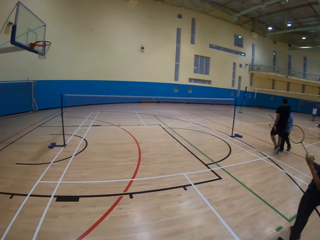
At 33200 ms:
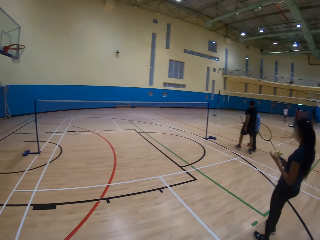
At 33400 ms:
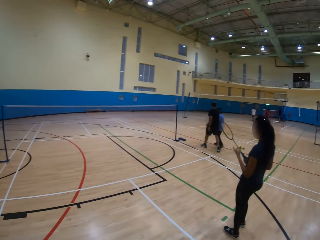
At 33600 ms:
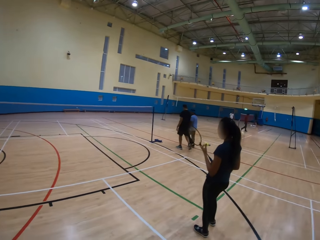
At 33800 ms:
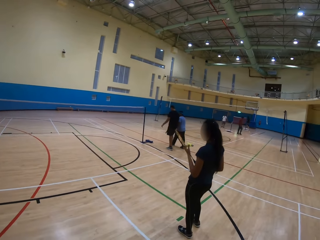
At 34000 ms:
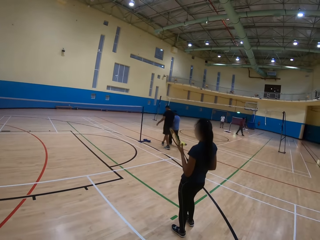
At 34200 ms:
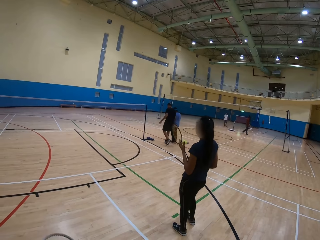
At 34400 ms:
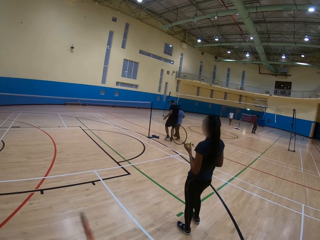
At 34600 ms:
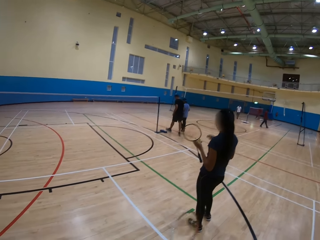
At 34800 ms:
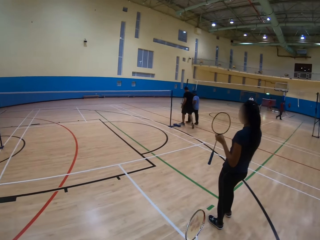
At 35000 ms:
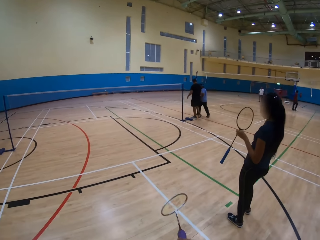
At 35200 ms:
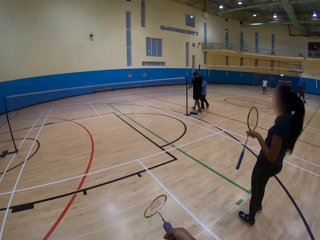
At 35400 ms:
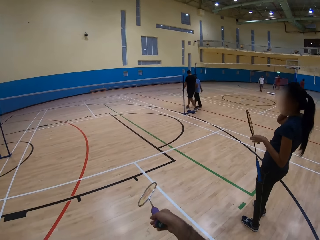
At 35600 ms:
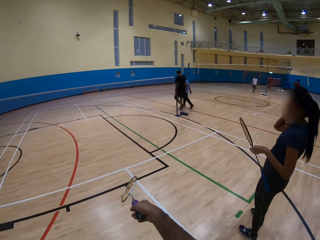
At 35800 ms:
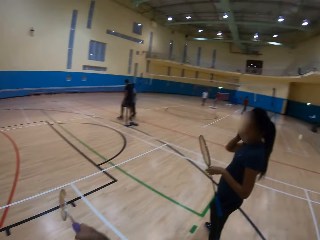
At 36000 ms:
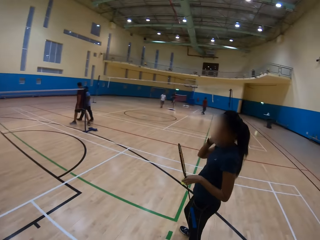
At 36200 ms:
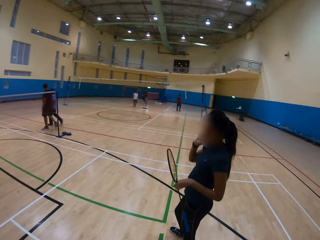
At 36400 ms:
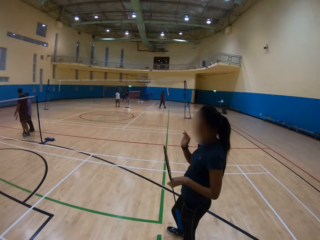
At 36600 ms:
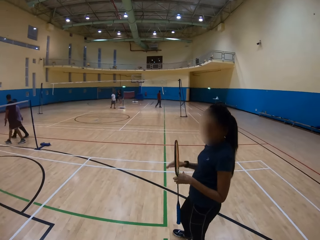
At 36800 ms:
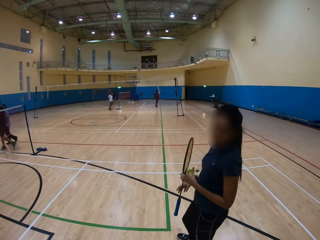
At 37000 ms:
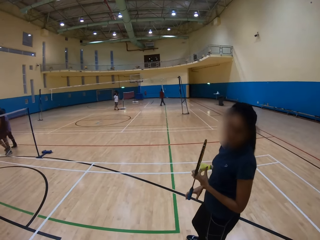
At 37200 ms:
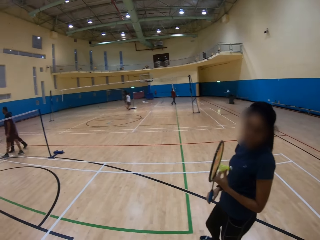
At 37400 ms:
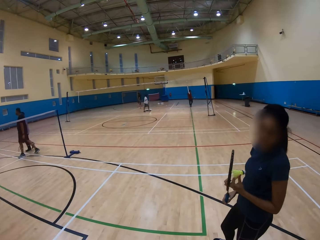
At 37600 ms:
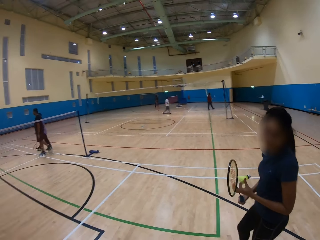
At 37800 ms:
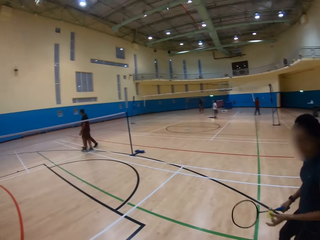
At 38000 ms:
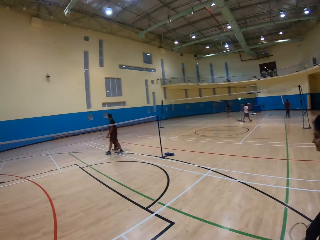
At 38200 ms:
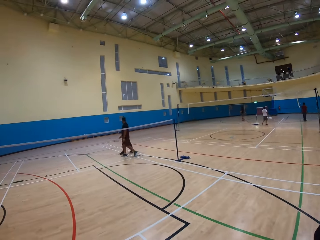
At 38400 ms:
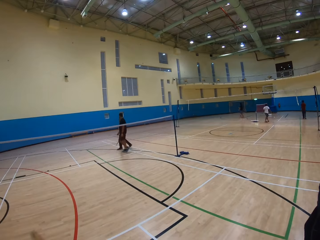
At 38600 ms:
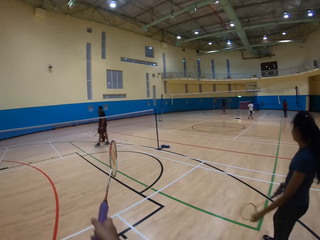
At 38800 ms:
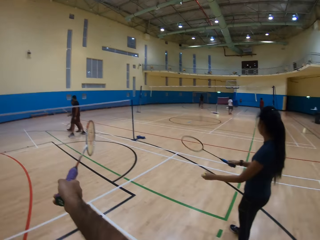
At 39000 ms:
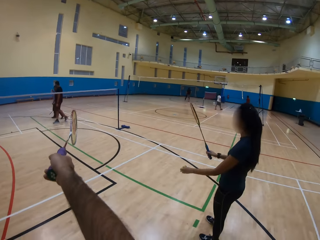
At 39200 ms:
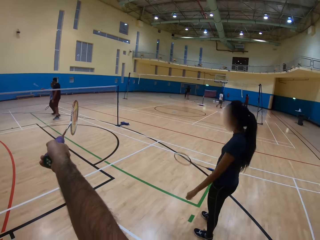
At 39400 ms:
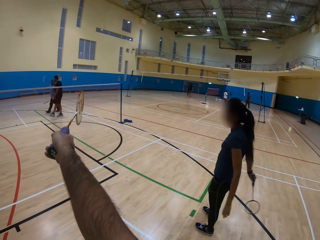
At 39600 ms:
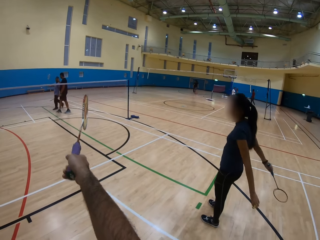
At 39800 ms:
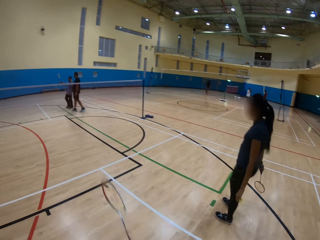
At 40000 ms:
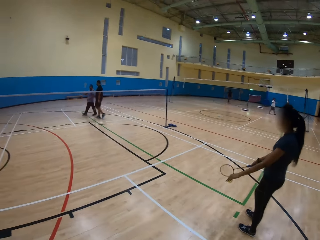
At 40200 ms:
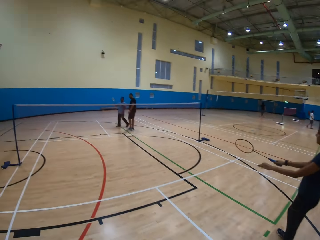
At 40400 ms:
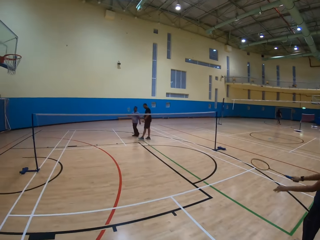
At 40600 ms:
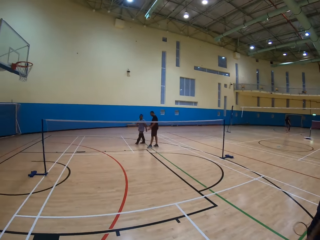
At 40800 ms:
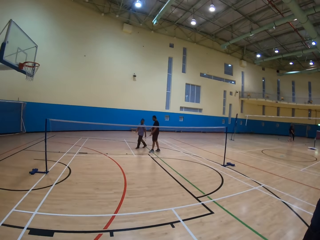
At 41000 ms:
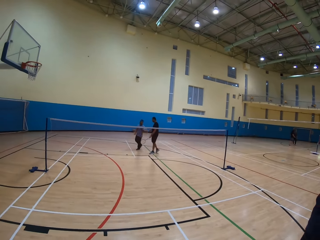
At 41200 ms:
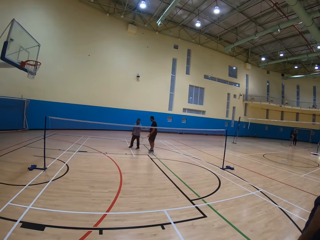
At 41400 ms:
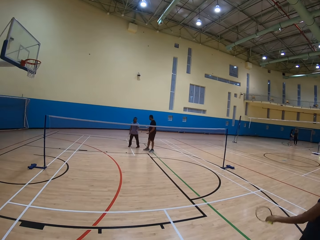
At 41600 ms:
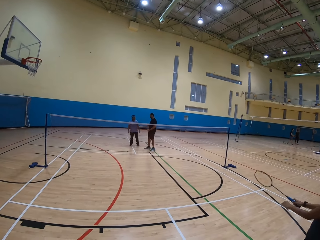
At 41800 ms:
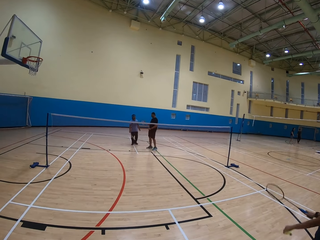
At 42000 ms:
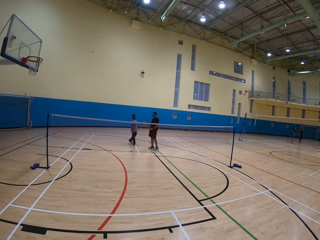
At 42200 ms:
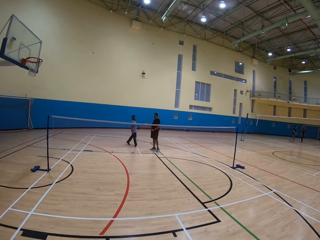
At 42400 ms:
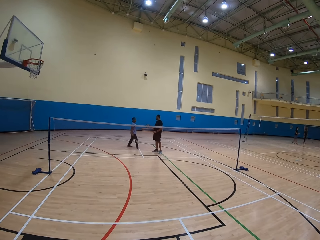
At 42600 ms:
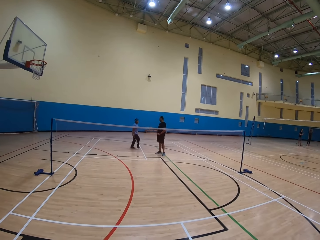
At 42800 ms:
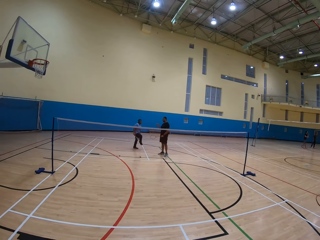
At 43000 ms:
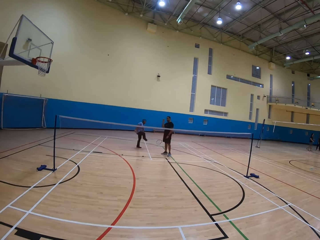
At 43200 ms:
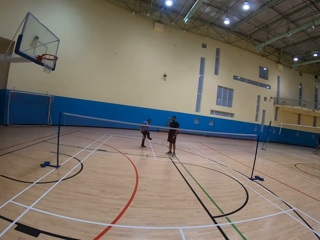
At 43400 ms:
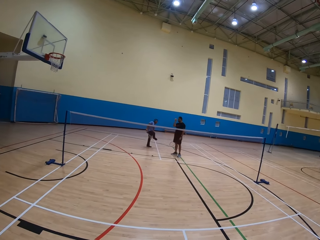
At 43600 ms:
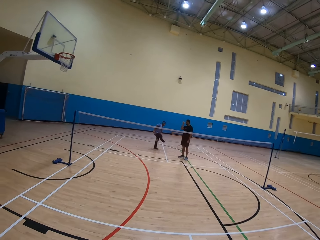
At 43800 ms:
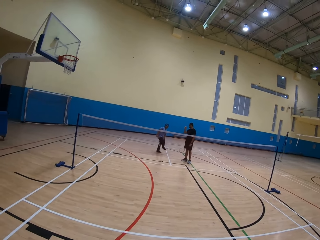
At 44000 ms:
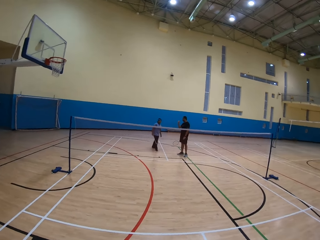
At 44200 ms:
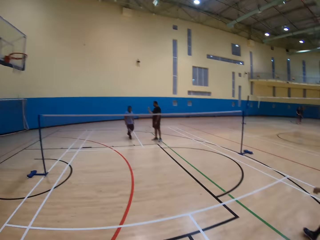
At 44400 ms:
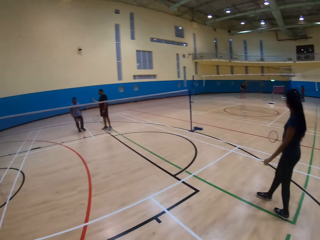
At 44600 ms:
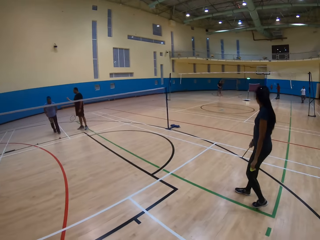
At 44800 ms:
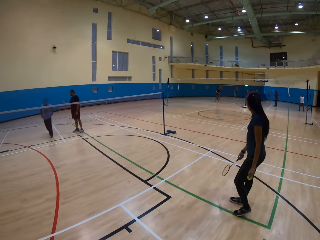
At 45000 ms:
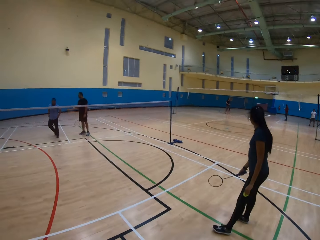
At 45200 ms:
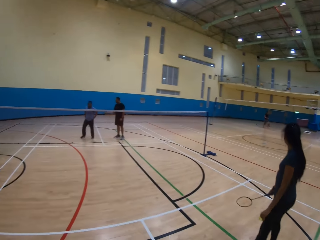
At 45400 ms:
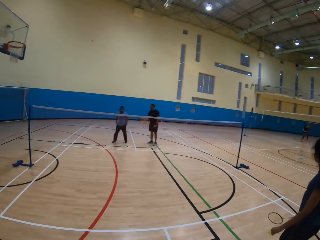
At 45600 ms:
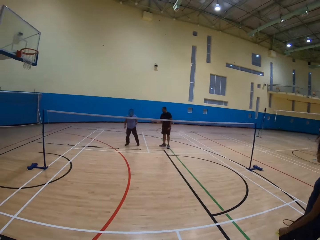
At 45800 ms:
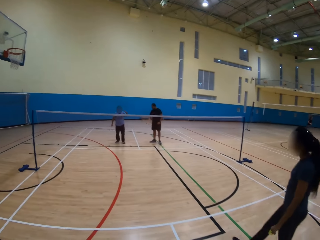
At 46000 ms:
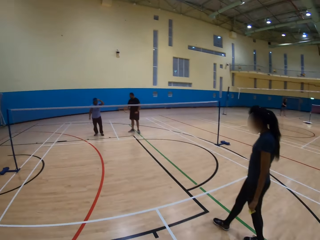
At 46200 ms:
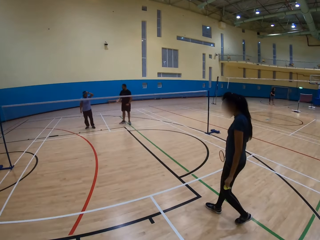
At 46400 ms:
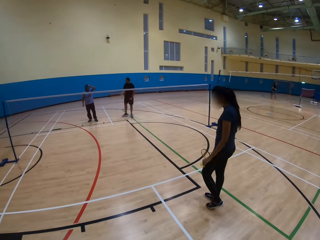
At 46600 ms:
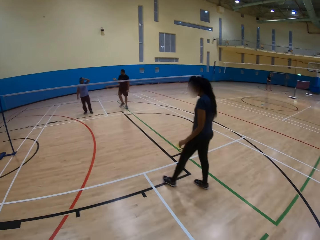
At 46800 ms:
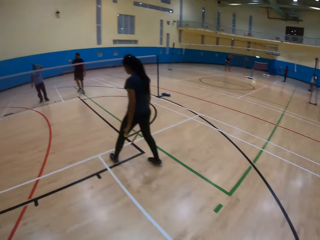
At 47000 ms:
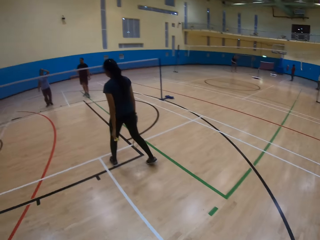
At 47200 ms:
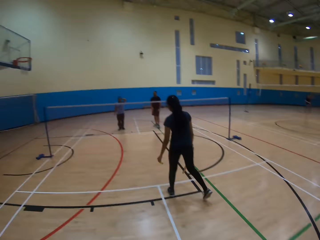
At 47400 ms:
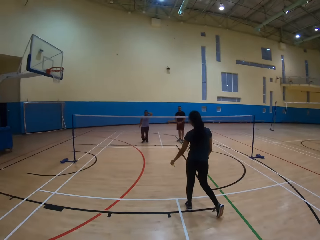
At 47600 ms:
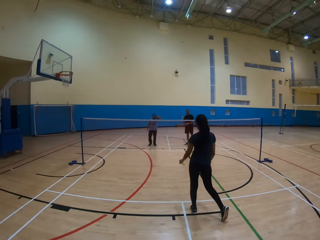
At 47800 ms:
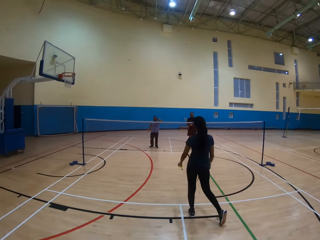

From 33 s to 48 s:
The camera wearer moves the hand. The woman does something. The man walks around. The camera wearer points at something. The woman moves both hands. The man does something on the leg. The woman walks around.

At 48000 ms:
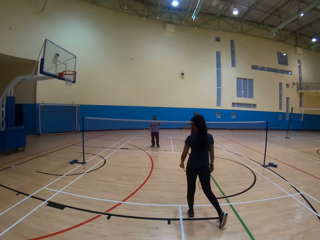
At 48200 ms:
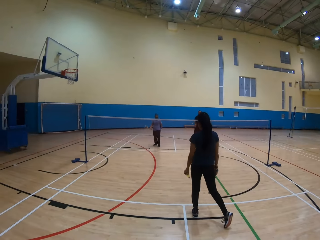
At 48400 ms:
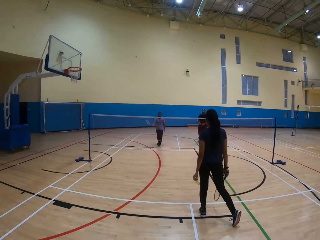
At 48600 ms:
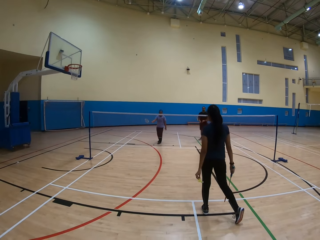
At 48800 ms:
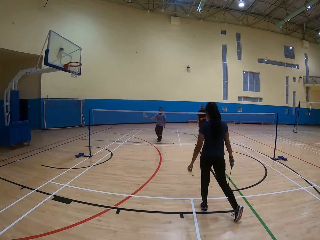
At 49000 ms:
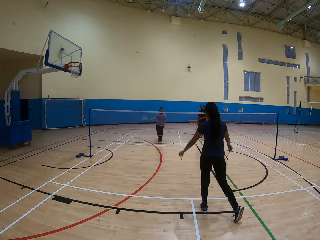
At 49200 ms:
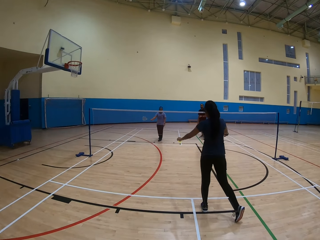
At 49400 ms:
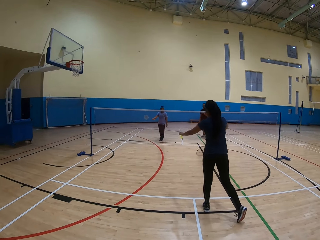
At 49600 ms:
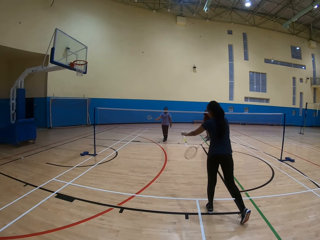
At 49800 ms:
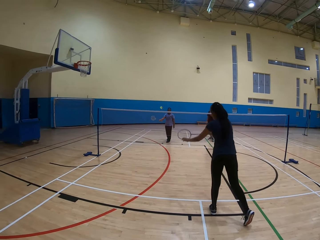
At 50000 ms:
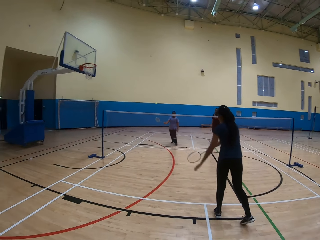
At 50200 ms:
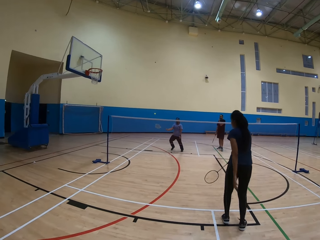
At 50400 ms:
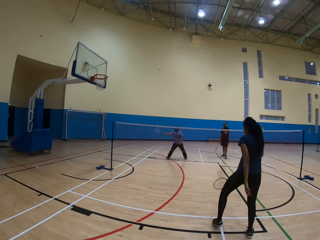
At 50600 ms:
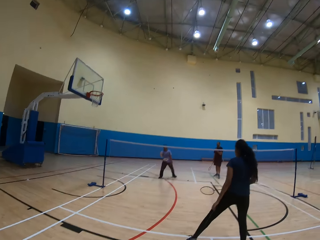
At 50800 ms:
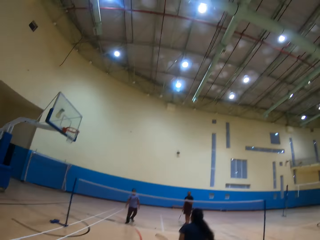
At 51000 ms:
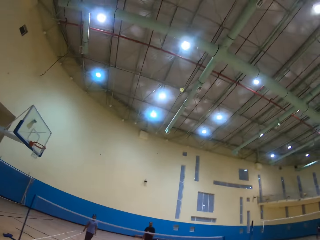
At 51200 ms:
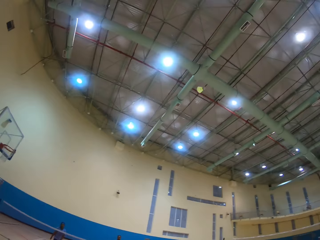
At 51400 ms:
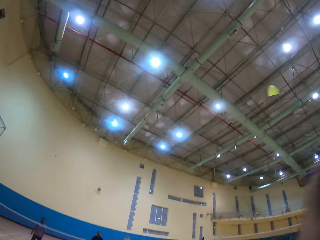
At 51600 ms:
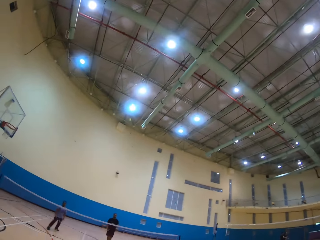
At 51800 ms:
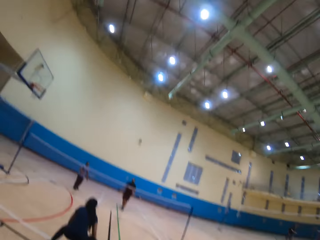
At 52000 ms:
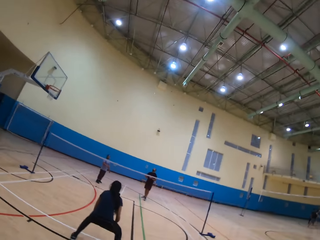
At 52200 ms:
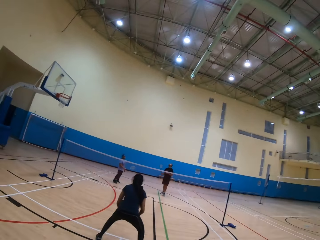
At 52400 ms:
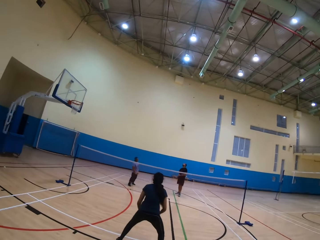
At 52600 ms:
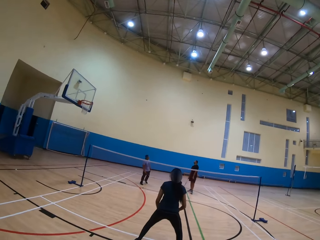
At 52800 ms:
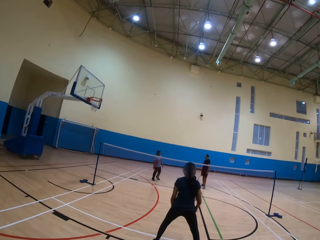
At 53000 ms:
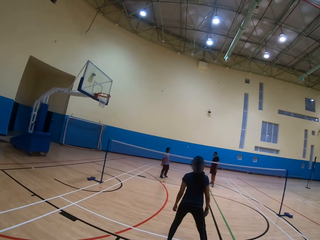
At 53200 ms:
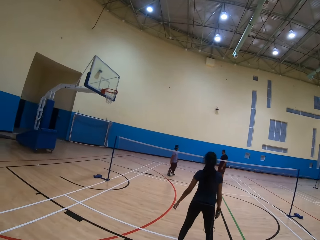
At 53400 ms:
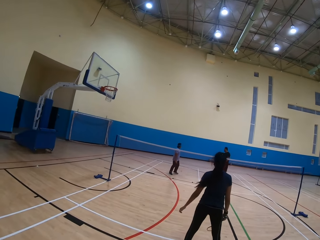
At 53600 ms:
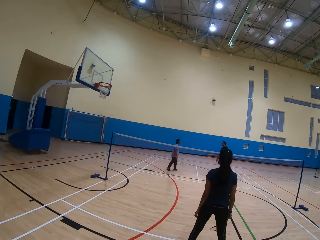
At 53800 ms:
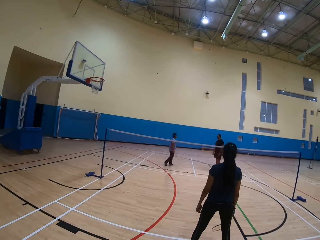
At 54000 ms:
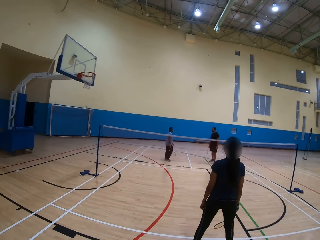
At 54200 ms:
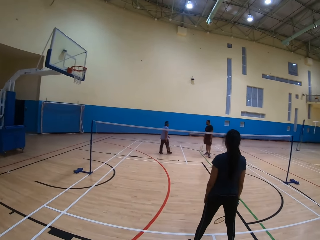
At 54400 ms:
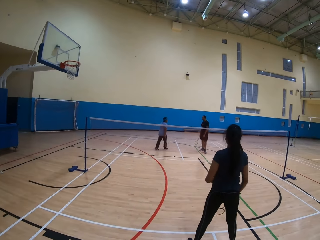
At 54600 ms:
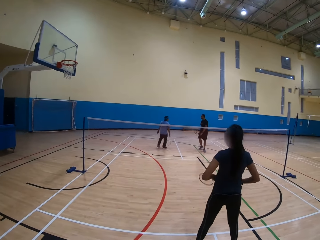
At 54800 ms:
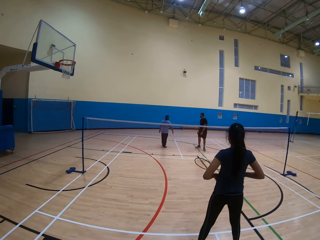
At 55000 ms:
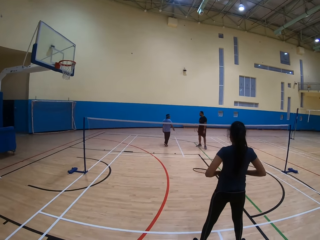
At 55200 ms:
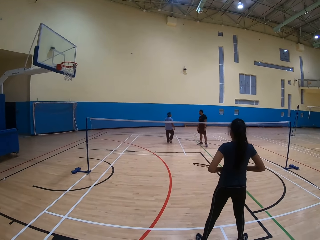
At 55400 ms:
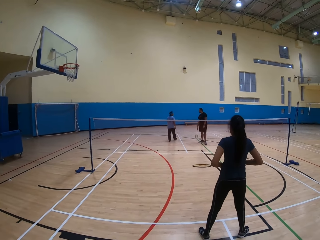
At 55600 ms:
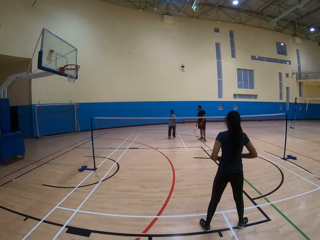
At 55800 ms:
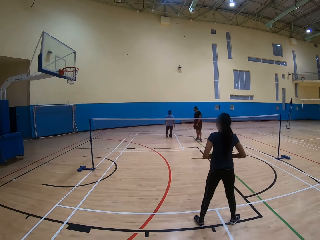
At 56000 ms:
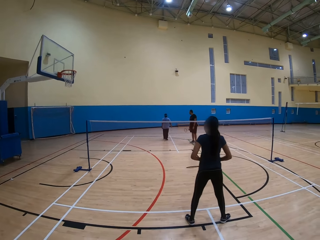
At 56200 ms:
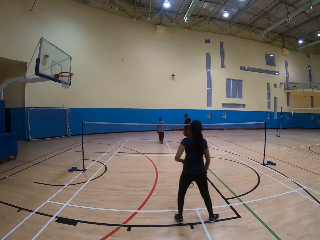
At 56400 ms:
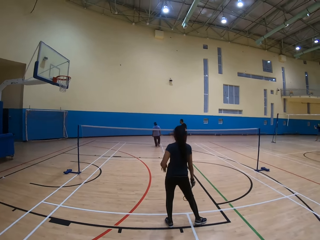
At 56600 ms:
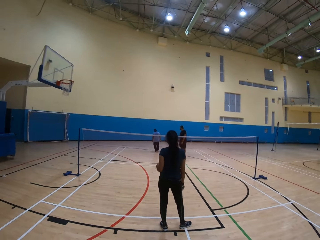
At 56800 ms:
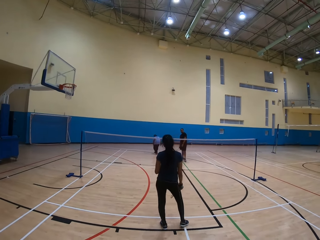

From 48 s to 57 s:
The woman throws the badminton ball and plays the badminton game. The man throws the ball. The camera wearer throws the ball. The woman does something. The man walks around. The woman adjusts her waist with her hands.
